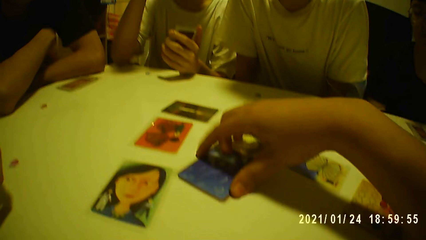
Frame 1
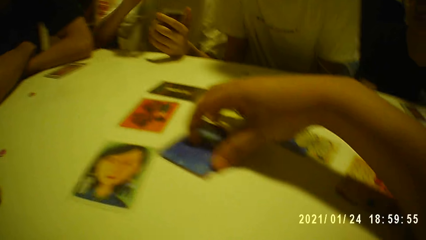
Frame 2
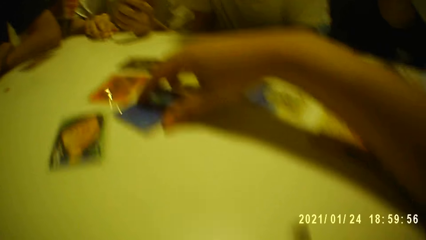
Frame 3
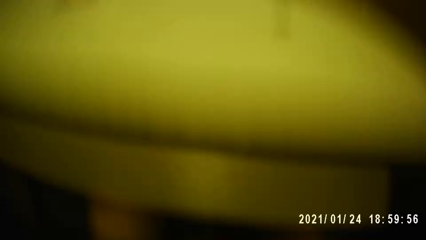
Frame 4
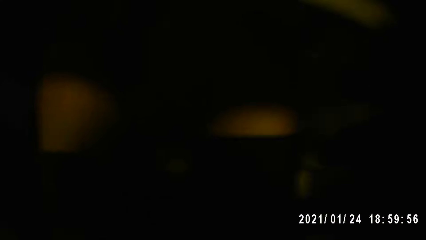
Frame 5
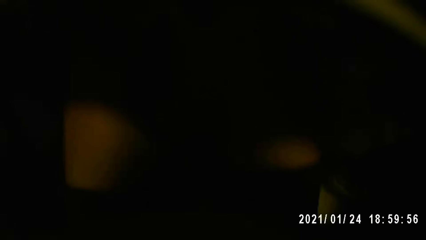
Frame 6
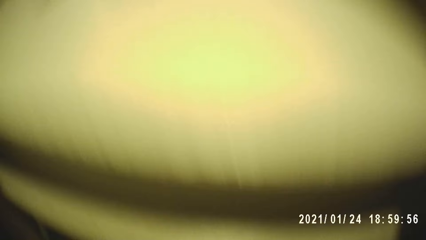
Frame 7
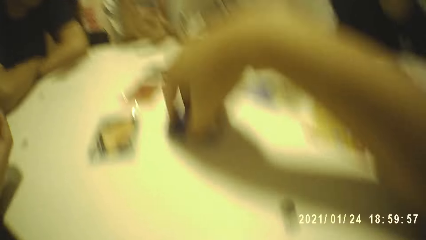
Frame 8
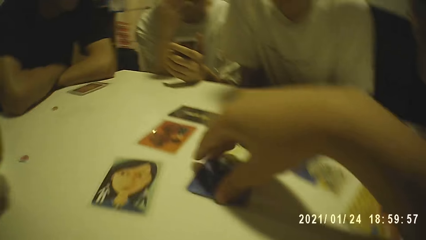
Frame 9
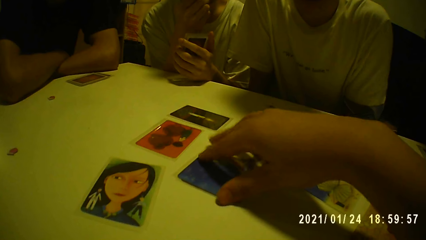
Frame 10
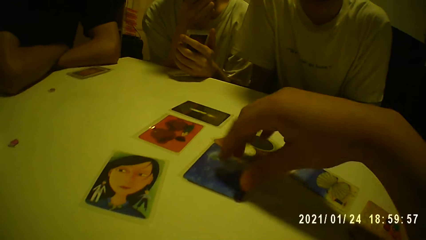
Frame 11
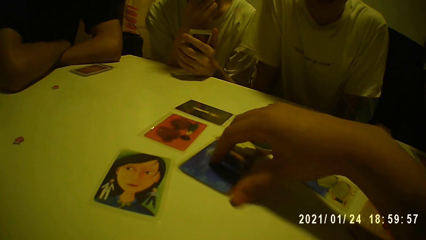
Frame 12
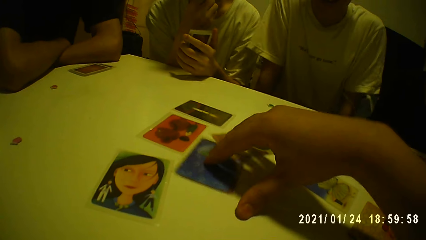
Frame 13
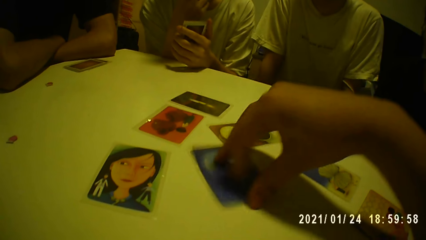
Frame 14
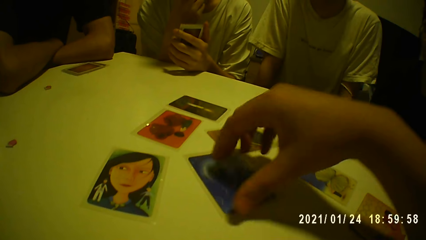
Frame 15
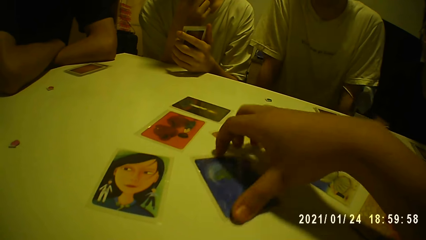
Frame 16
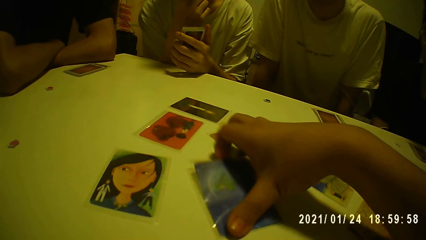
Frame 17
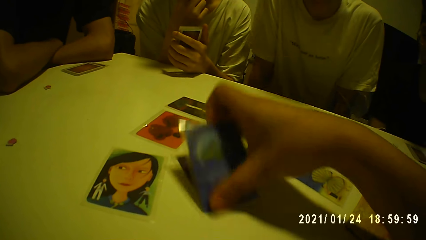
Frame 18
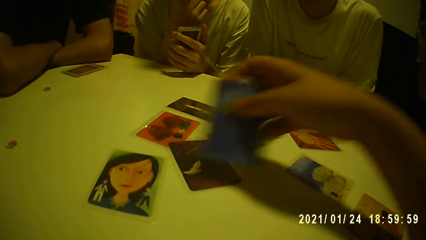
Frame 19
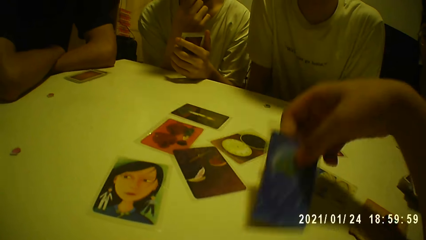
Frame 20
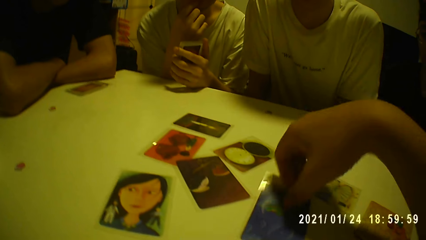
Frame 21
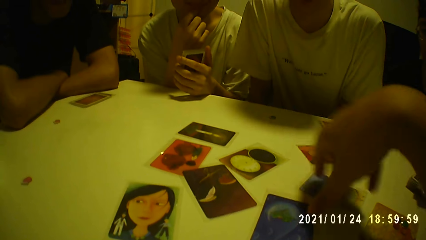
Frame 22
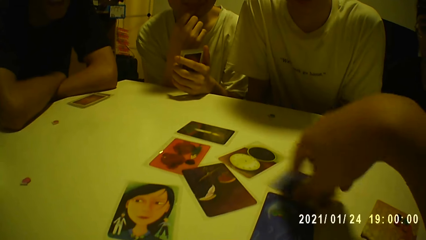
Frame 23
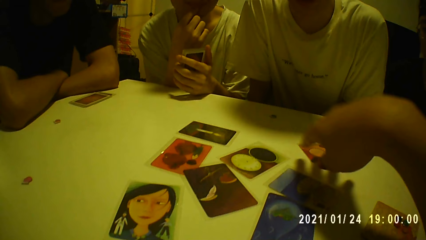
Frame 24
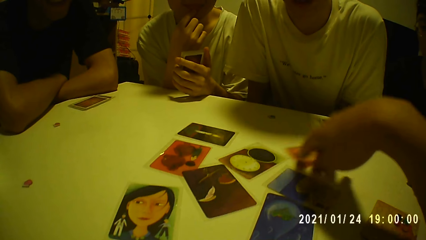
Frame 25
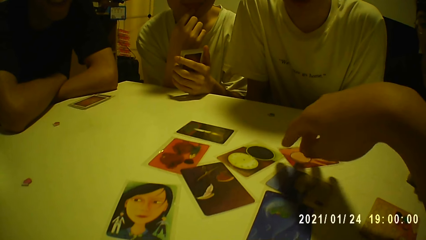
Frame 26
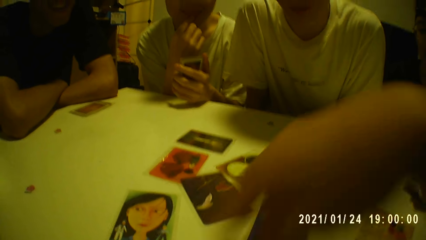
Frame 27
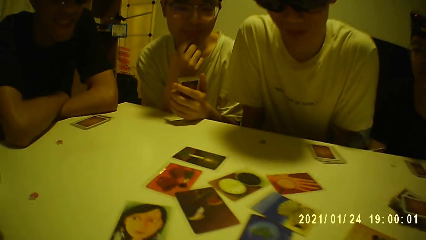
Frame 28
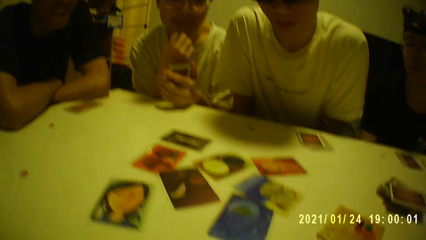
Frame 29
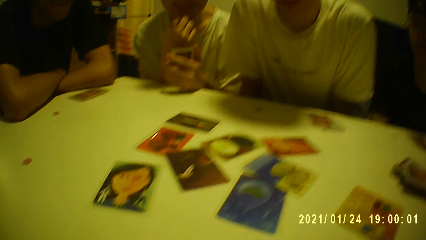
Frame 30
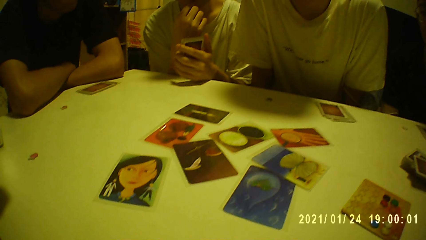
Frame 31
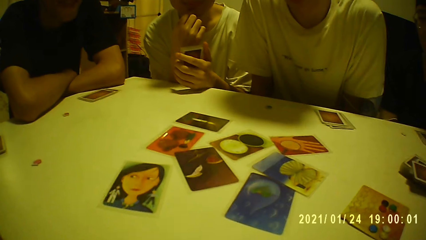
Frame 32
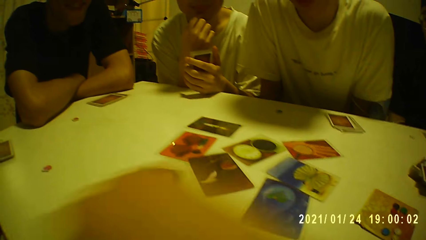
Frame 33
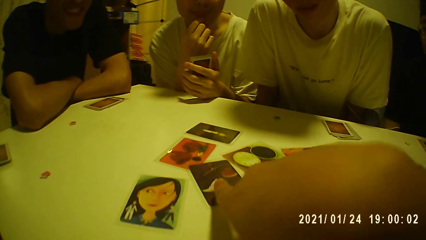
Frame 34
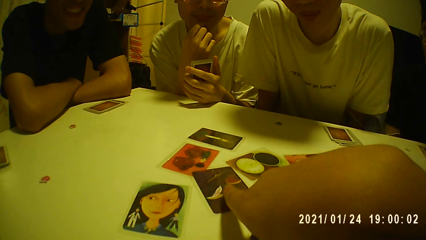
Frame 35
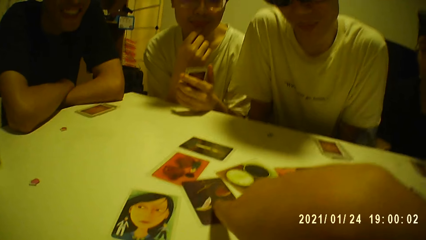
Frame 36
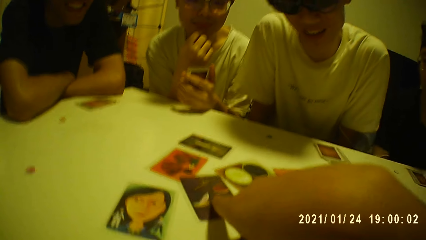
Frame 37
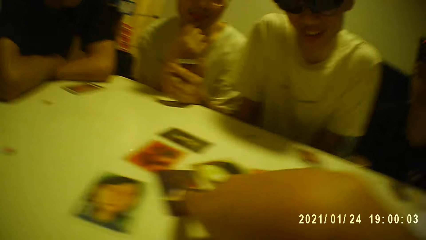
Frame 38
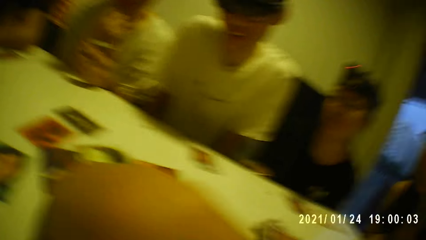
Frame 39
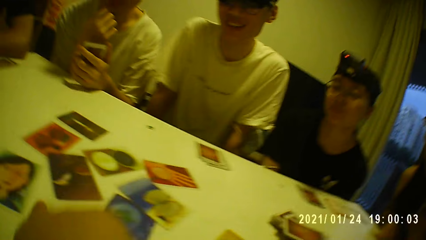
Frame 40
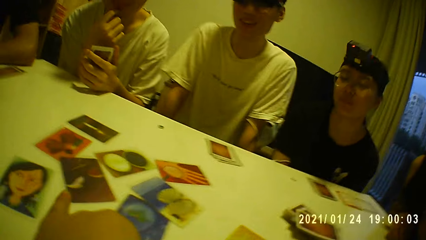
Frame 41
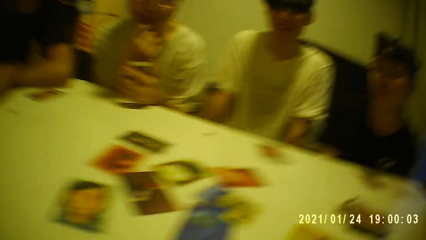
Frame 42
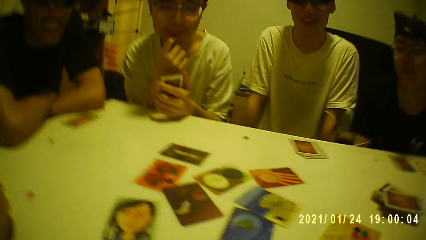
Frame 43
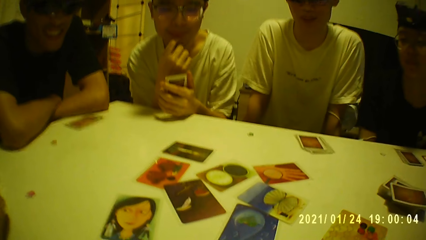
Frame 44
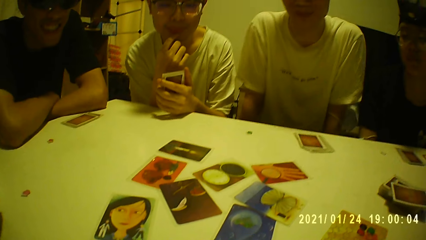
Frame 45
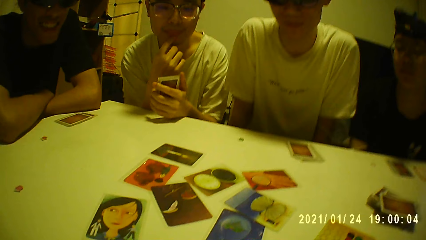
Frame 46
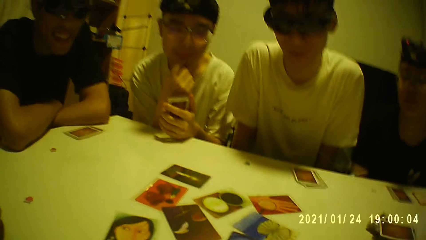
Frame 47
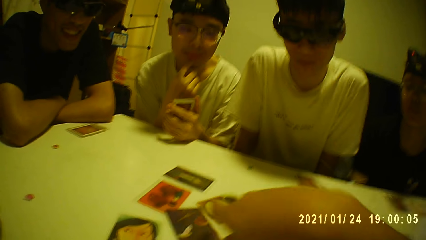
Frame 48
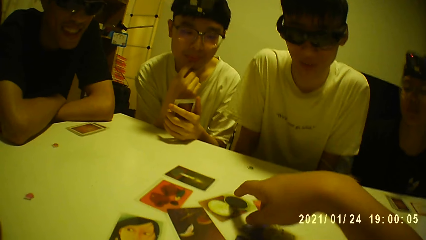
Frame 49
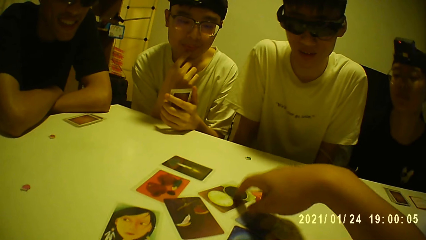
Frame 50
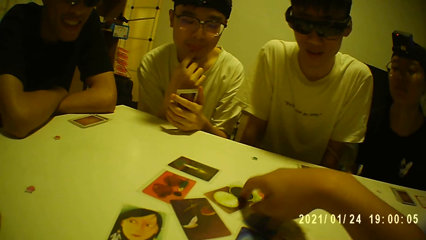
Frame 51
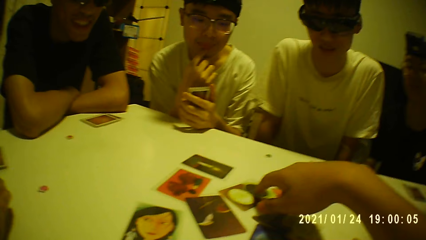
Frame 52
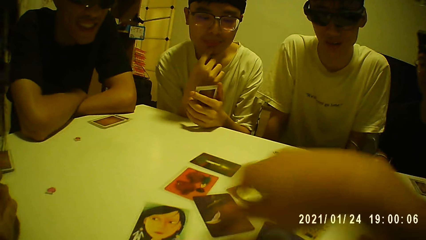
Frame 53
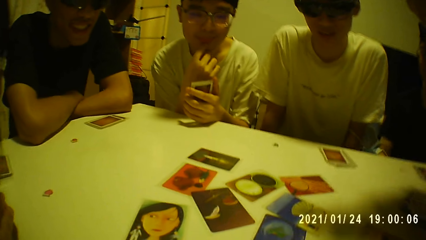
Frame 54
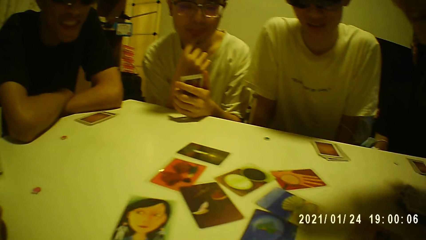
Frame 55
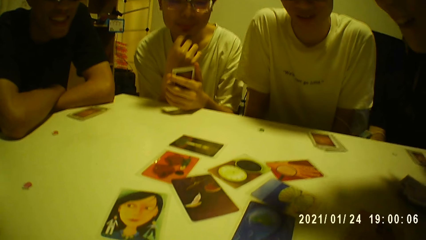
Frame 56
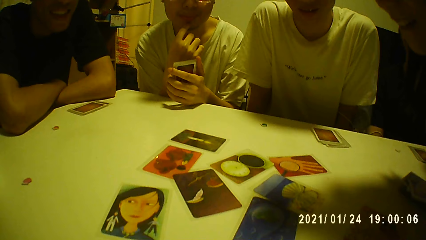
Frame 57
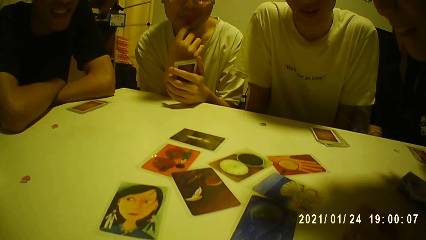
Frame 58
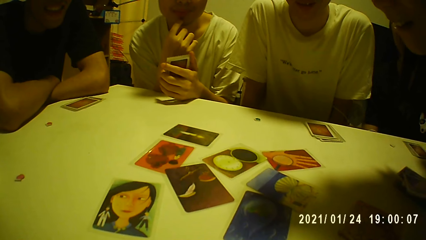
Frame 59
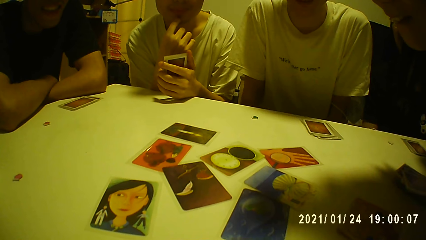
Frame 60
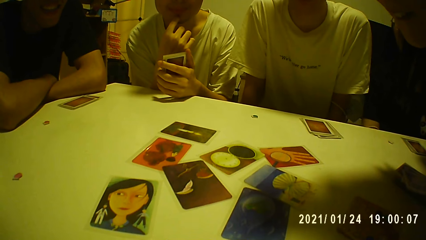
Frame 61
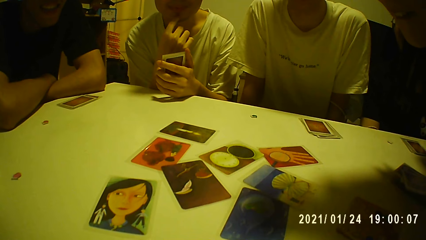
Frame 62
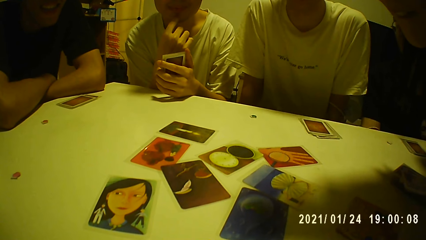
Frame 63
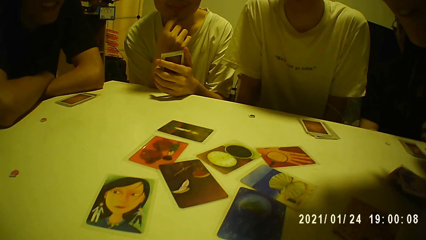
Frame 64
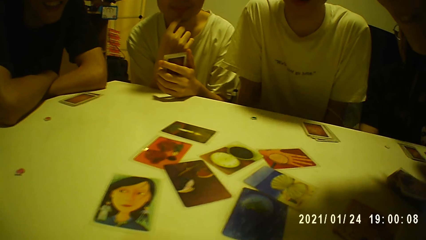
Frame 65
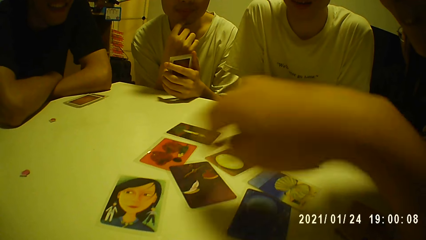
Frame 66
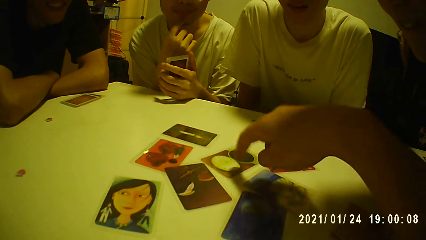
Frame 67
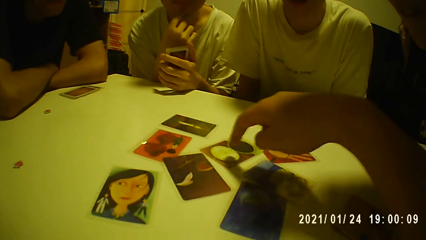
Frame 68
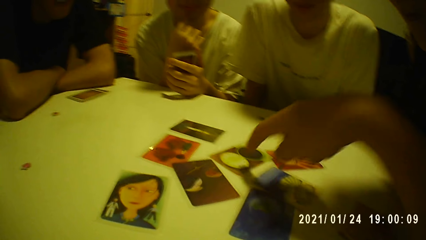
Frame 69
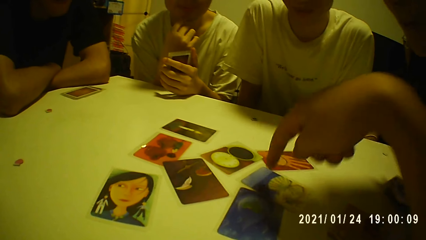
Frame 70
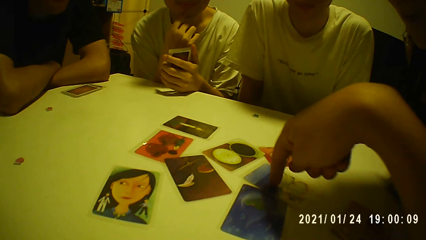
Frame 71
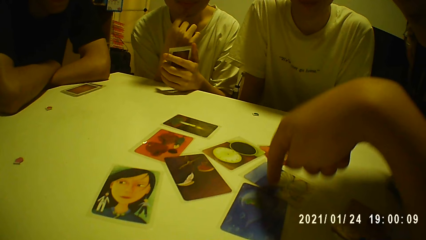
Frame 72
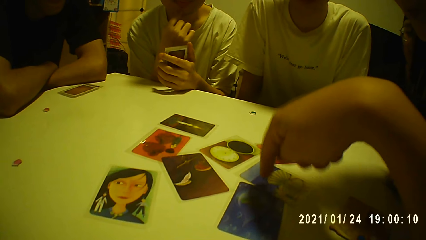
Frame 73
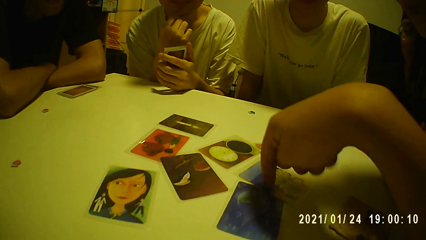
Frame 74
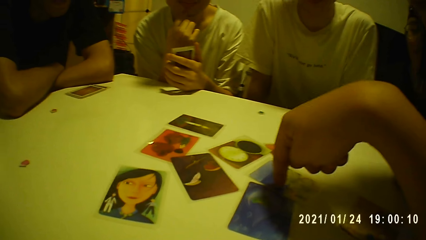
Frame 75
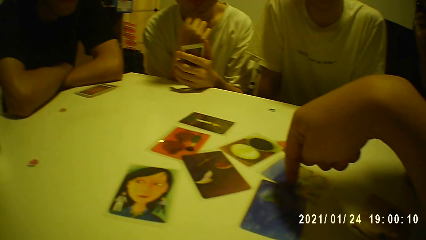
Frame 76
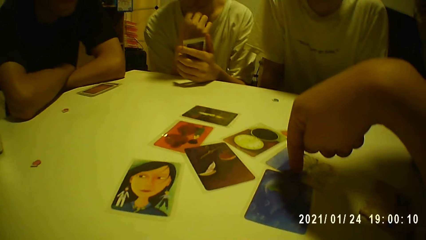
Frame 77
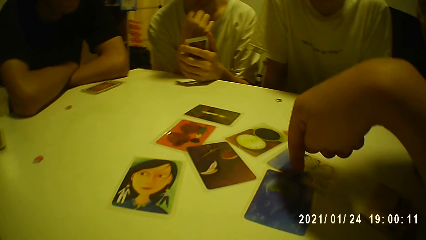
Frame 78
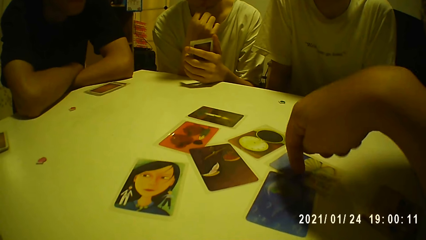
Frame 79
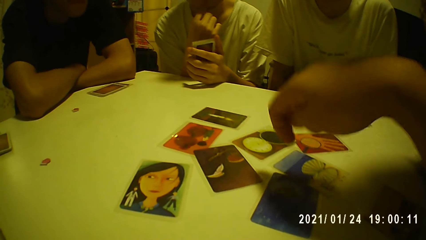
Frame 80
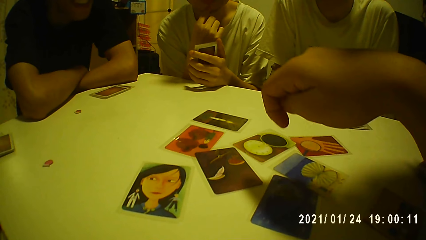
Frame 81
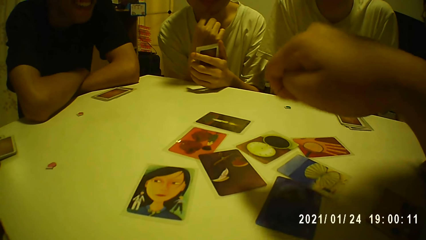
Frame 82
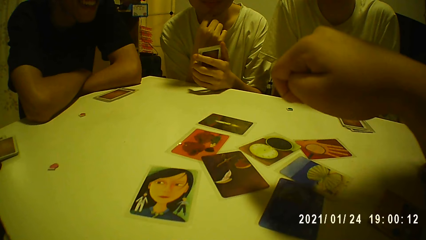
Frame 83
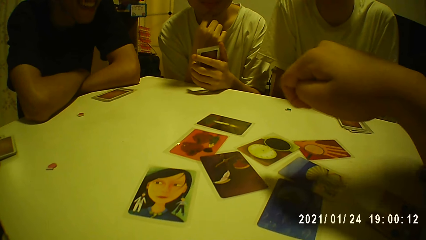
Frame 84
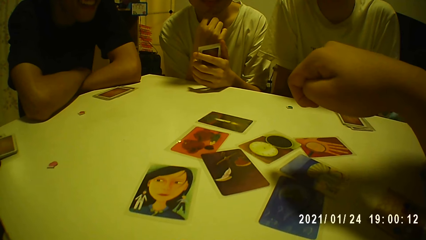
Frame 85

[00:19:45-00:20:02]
The camera wearer picks a card from the table with his right hand. He drops the card in his right hand on the table. He touches a card on the table with his right hand. He does so repeatedly.
